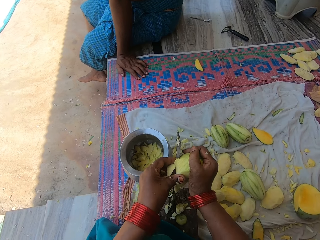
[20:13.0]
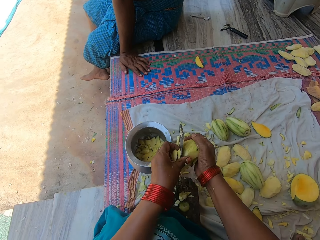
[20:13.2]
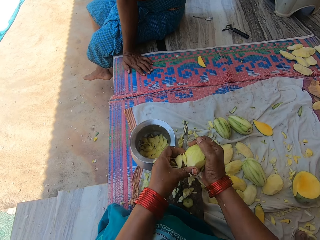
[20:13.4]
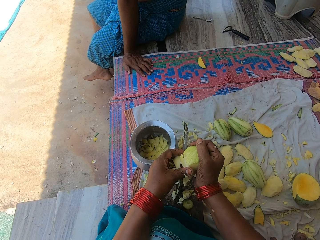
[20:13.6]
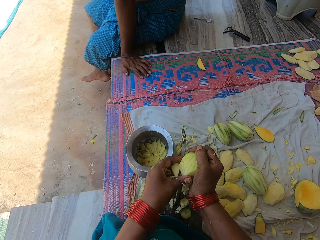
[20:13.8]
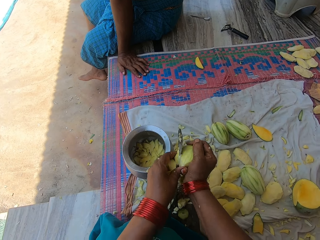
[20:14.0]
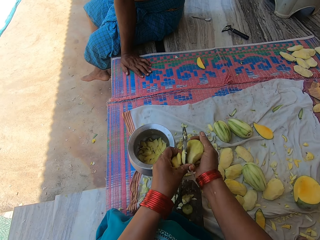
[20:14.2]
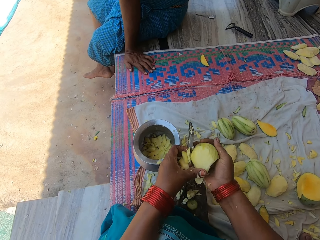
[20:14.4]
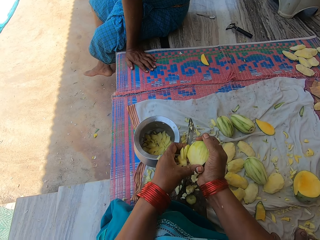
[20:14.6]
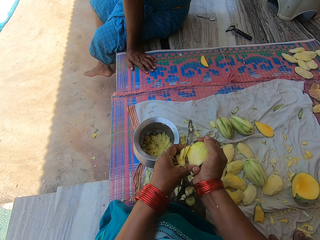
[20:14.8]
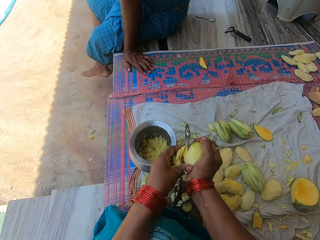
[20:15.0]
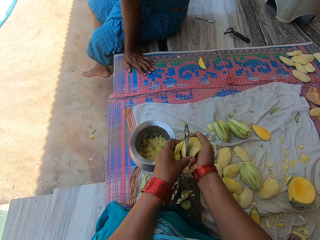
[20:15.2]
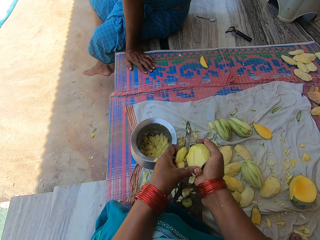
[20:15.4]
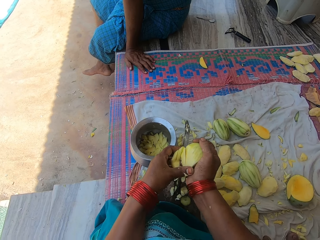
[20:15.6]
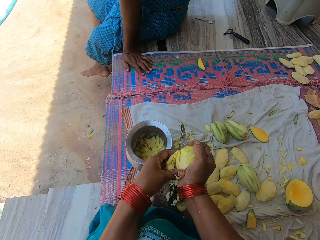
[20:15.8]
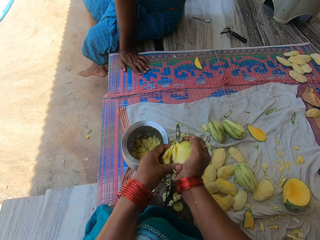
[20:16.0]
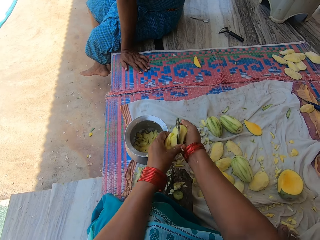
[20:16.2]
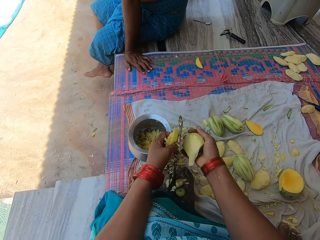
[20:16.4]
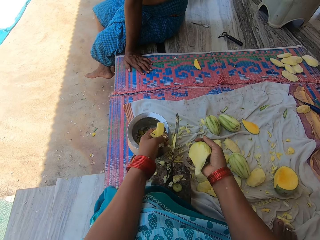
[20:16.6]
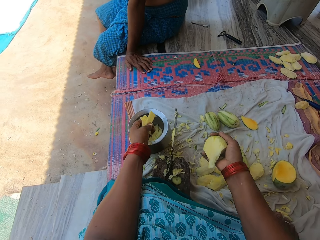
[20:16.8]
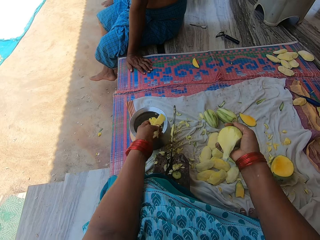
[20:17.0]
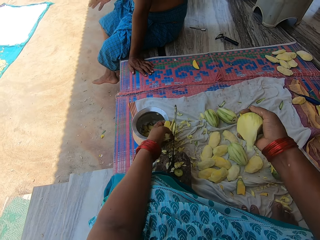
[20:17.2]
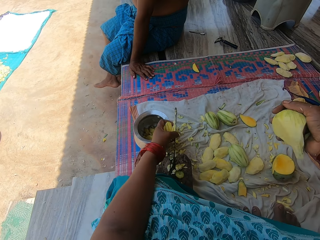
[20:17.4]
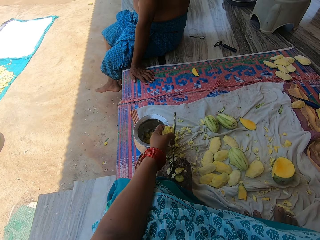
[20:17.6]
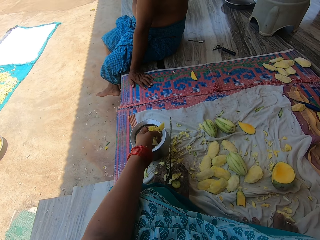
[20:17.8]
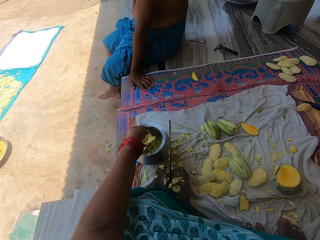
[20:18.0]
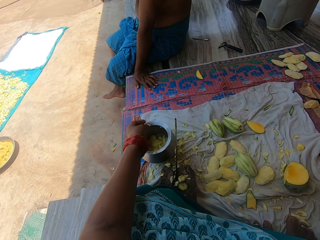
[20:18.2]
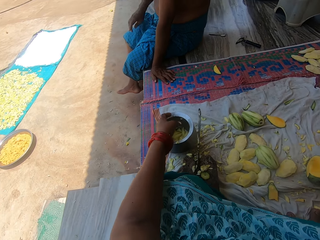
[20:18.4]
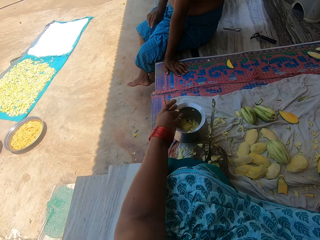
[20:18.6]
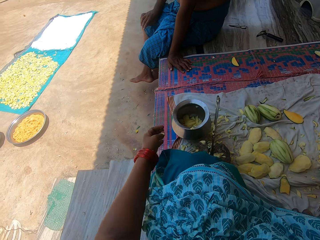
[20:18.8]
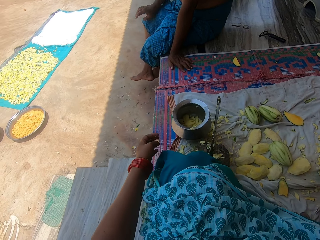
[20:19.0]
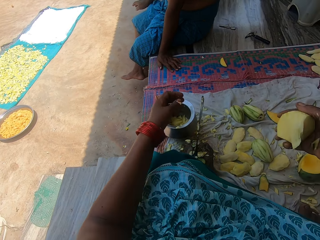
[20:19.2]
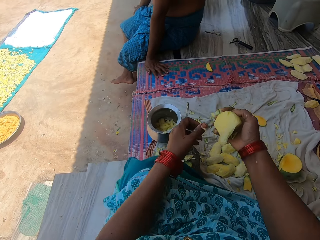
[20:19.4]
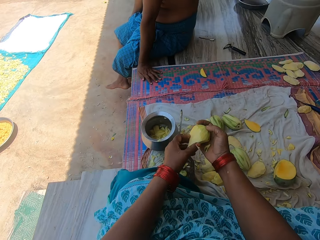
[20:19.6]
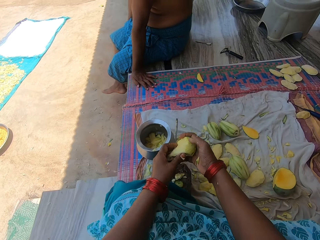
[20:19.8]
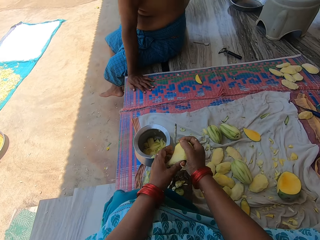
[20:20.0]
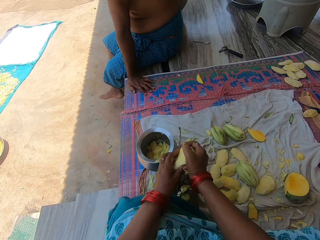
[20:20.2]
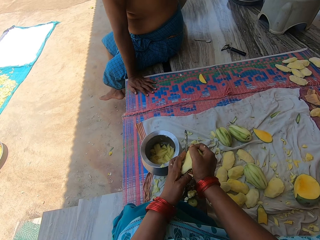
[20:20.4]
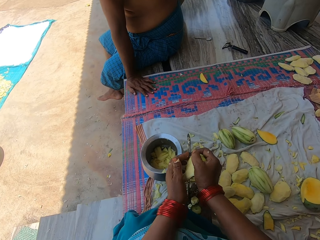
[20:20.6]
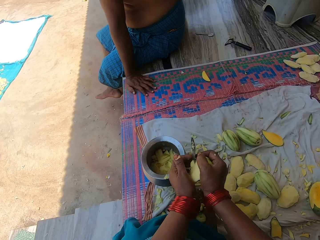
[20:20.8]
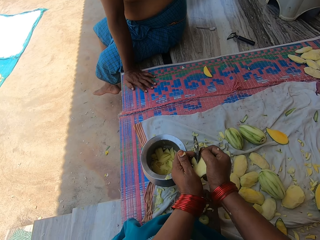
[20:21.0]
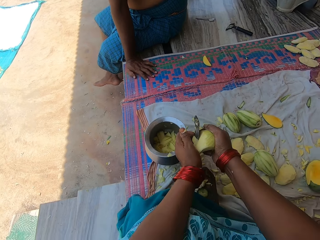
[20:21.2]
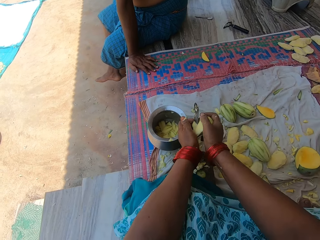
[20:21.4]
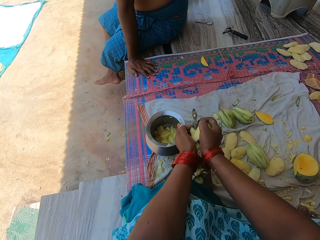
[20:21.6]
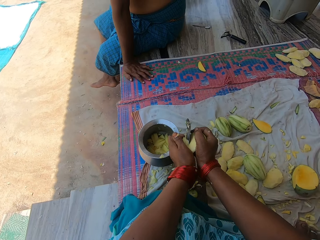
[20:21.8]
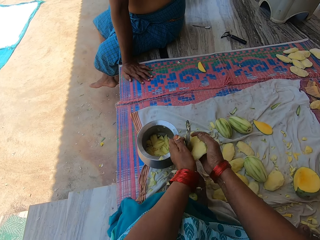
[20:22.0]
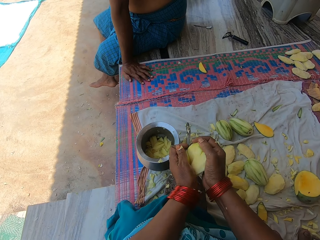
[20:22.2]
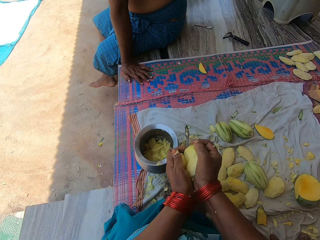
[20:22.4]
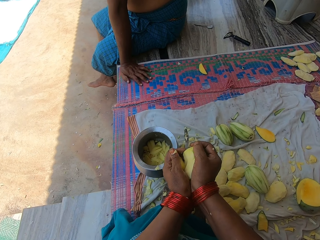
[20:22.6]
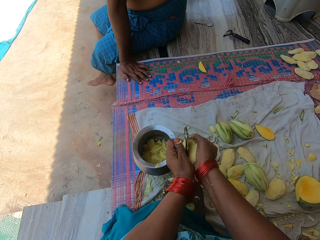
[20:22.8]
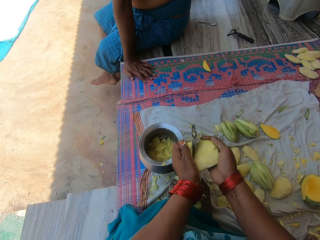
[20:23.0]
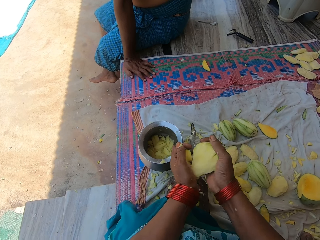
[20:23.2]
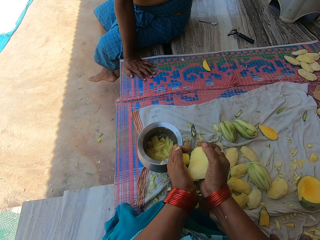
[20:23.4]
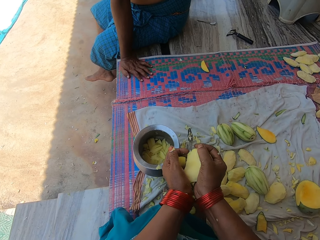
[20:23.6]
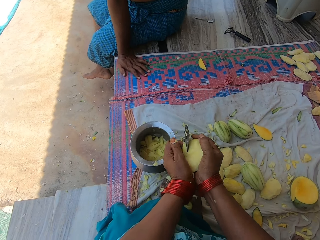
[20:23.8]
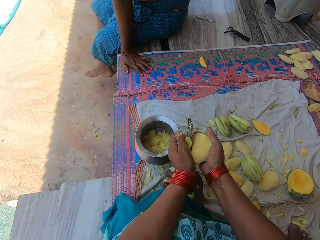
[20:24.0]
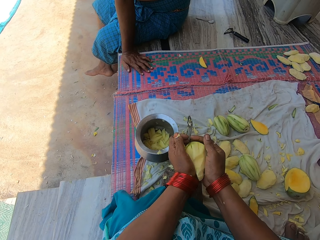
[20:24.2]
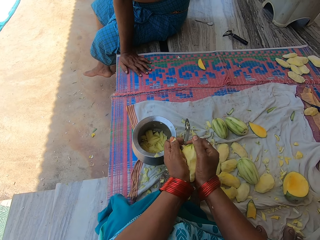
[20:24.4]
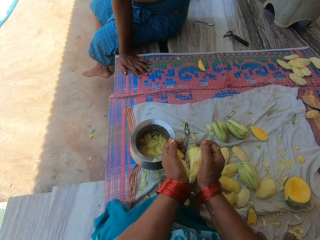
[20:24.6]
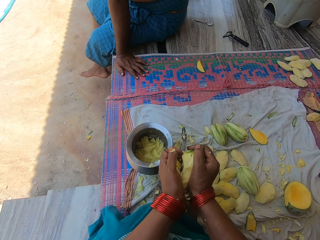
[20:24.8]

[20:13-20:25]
The camera wearer pours the chopped mangoes in the pot. They chop the mango into pieces with the knife on the knife stand.

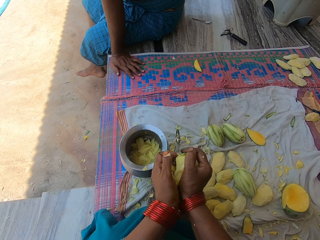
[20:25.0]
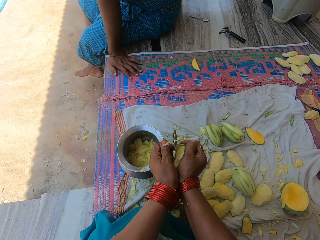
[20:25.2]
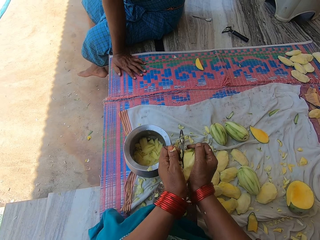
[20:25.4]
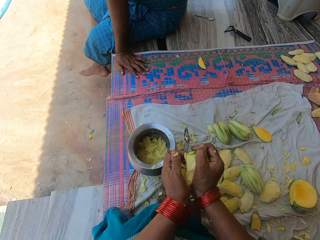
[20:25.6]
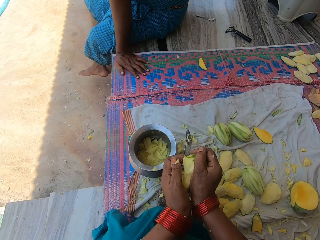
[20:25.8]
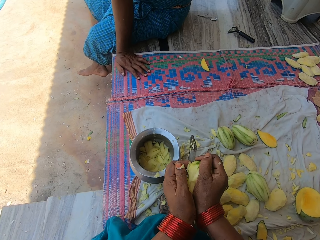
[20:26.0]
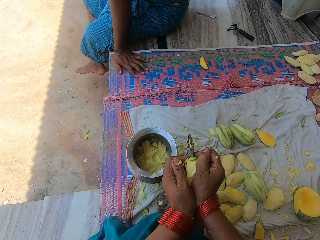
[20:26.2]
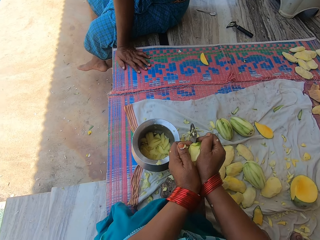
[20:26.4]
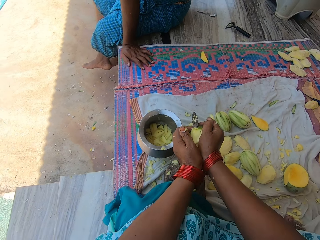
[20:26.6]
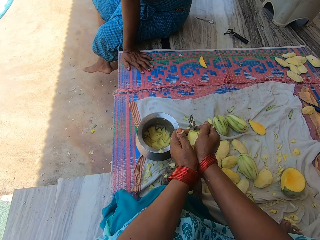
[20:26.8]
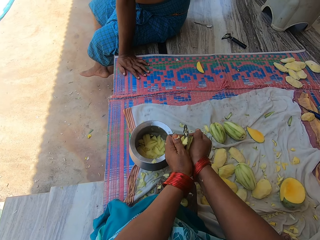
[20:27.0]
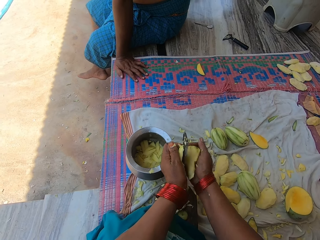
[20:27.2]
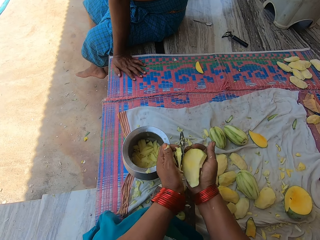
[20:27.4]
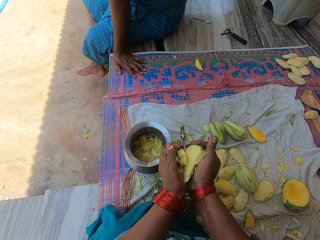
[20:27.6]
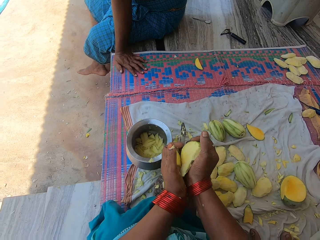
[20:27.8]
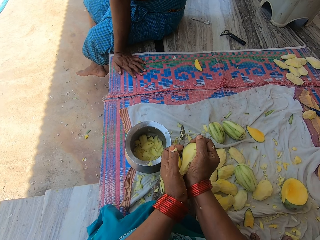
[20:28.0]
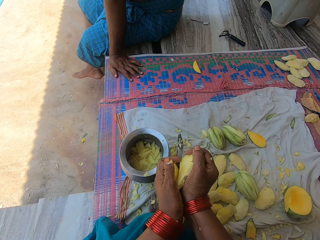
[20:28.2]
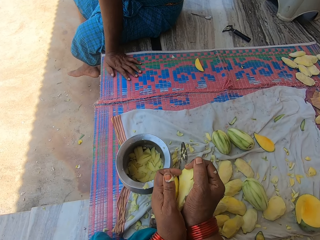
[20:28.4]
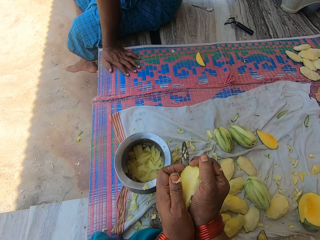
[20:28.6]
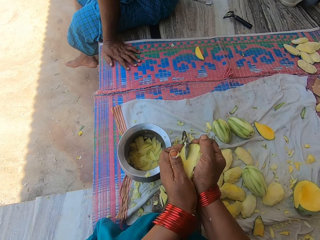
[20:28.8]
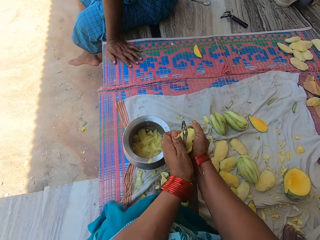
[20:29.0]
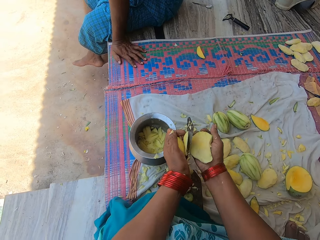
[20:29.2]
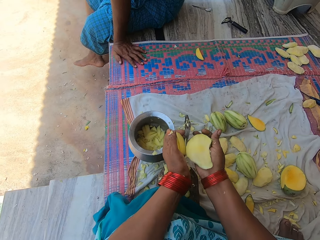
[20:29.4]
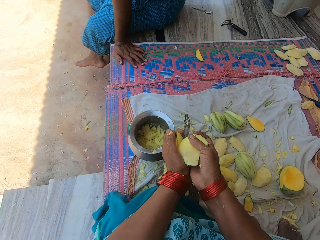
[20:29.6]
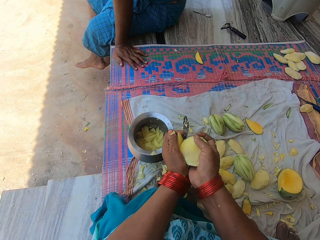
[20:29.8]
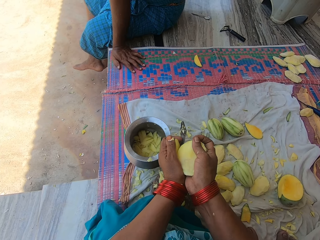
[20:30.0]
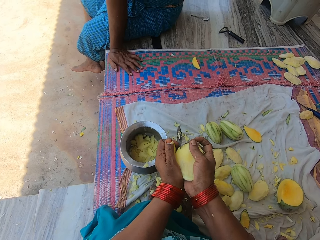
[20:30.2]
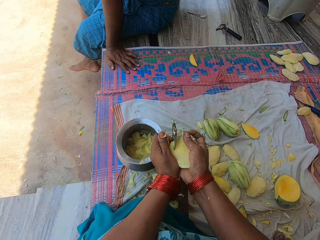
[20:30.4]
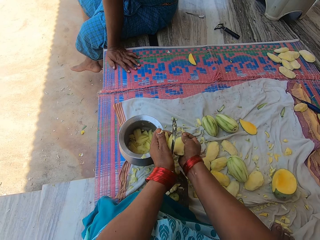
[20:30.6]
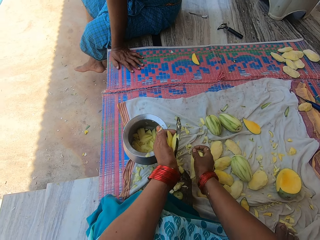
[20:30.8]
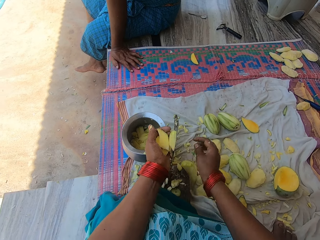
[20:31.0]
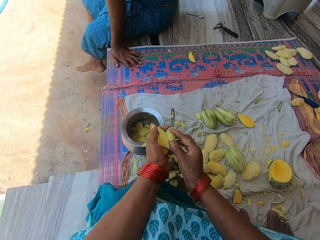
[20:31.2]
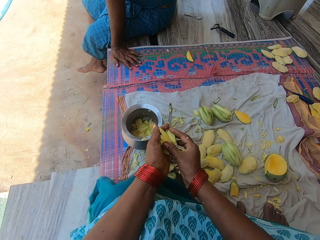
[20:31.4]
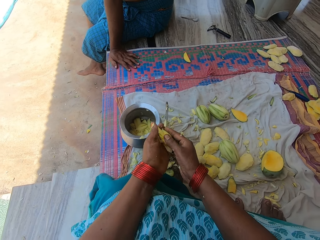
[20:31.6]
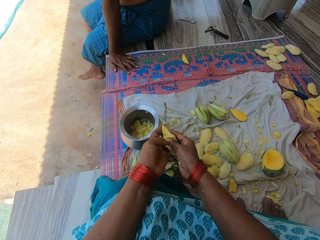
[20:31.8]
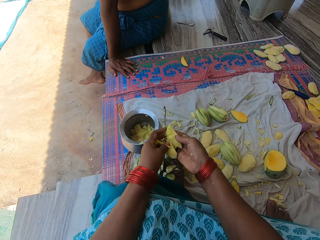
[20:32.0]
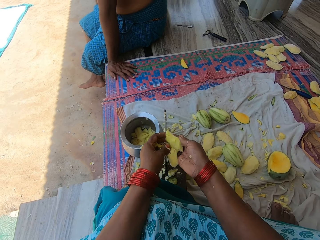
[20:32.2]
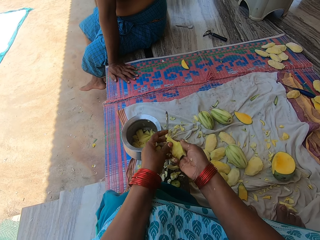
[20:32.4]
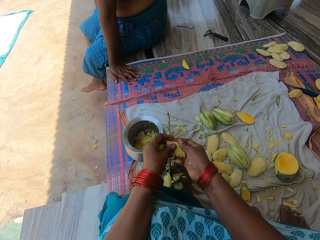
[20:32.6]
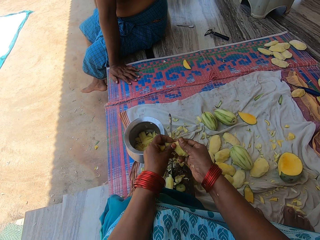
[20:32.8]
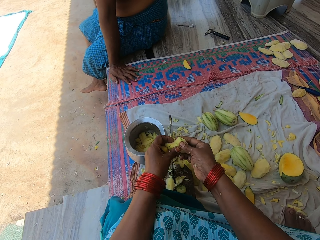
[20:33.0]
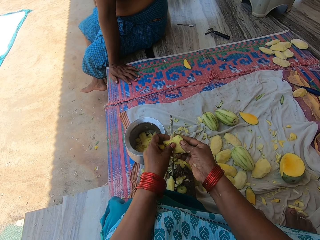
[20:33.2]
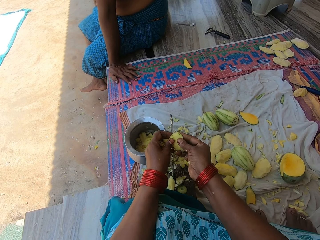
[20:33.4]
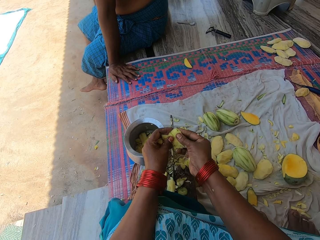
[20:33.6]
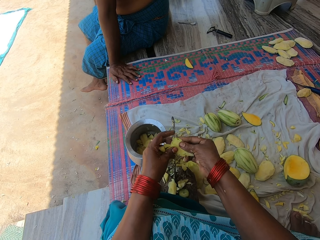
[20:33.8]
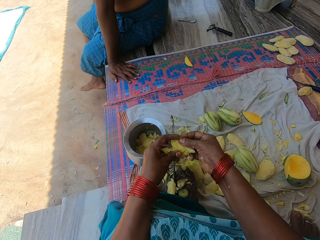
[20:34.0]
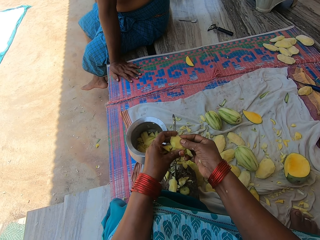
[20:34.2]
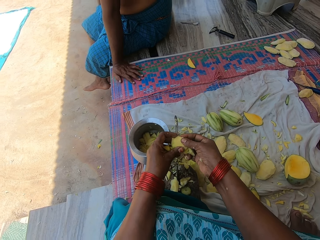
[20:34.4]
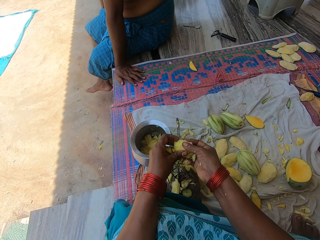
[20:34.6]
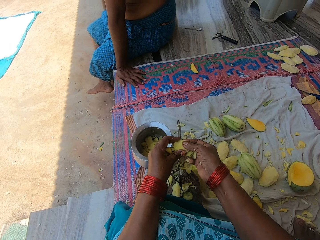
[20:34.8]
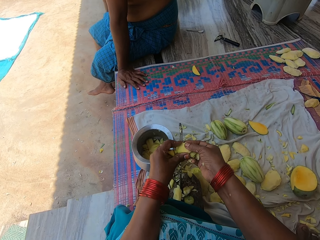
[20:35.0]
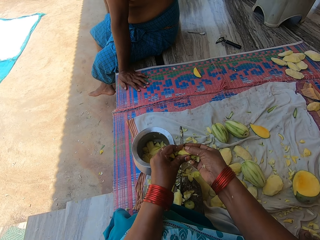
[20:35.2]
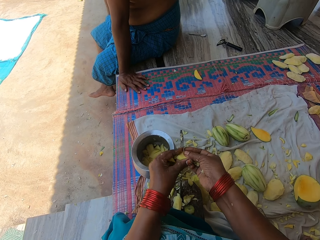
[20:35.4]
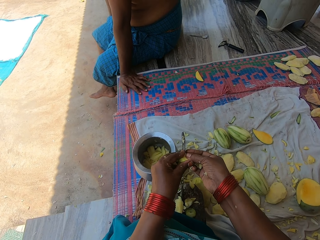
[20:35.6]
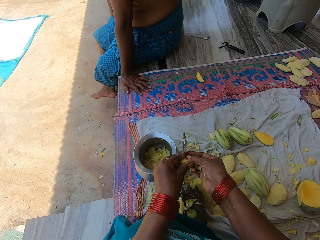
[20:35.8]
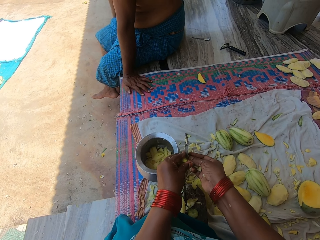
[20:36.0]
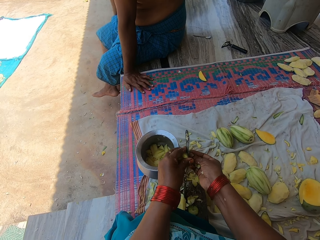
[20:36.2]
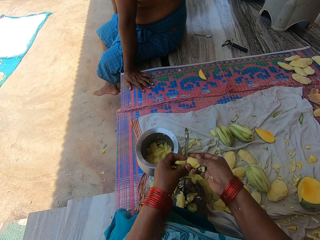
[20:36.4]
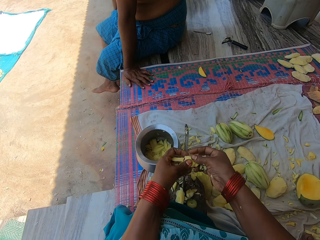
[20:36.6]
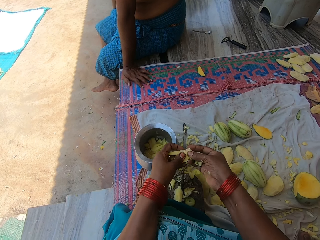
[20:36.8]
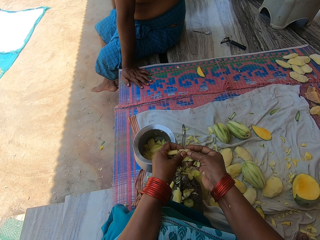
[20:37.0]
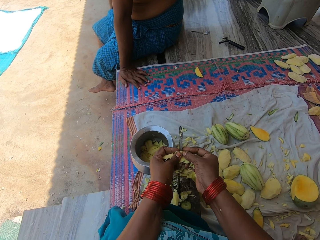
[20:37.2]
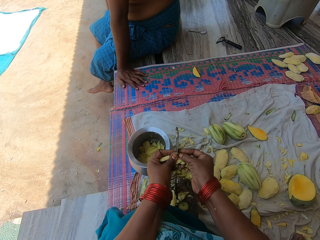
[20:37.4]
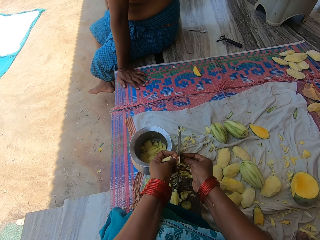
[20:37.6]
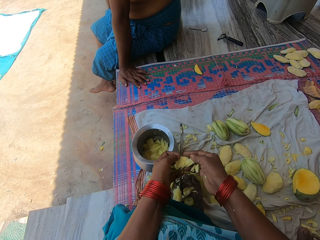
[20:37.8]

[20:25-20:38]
The camera wearer drops the mango on the mat. They cut the chopped mangoes into pieces with the knife.
